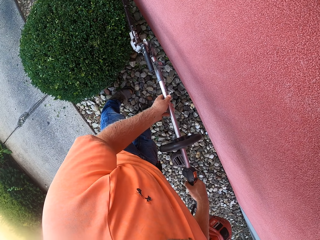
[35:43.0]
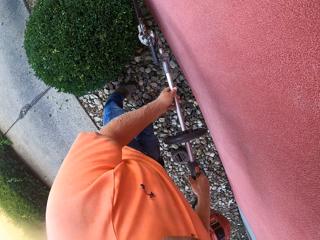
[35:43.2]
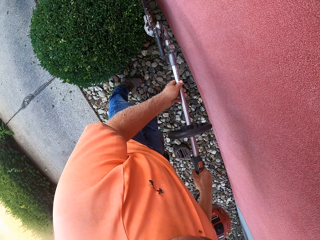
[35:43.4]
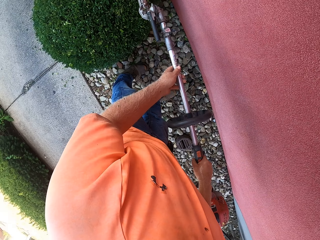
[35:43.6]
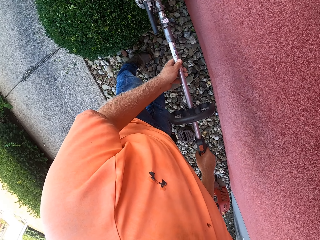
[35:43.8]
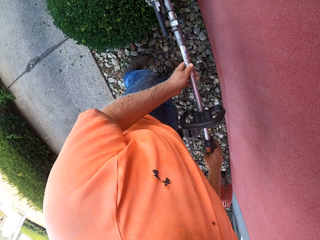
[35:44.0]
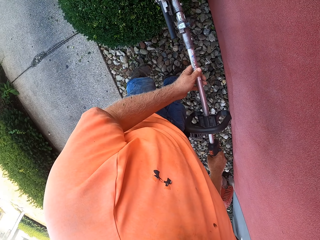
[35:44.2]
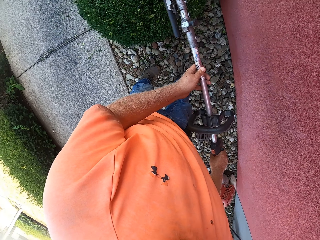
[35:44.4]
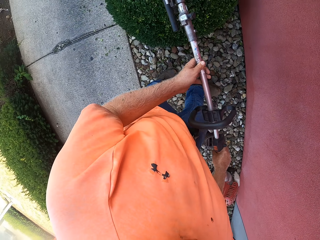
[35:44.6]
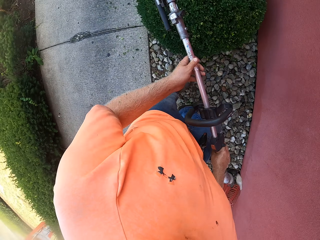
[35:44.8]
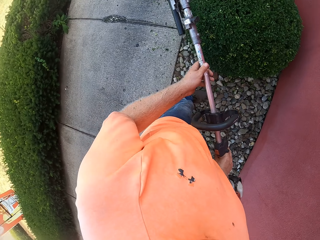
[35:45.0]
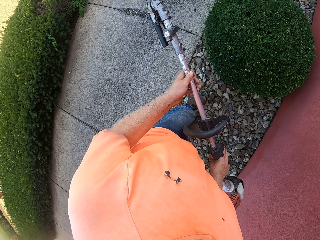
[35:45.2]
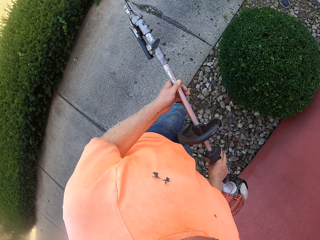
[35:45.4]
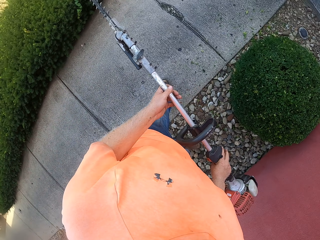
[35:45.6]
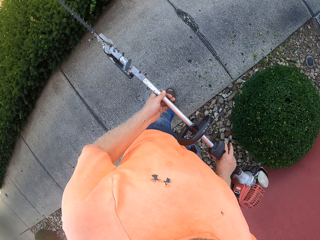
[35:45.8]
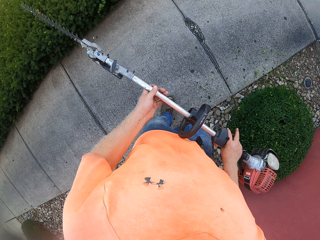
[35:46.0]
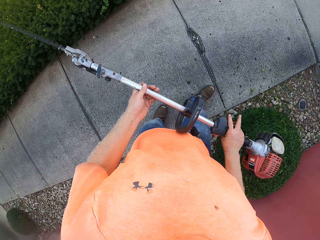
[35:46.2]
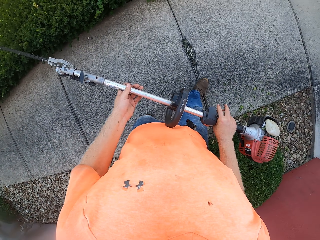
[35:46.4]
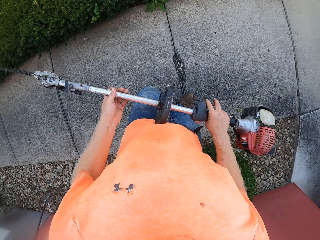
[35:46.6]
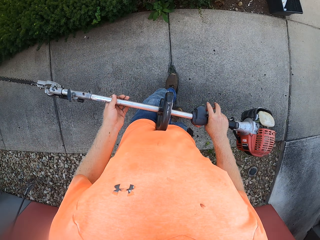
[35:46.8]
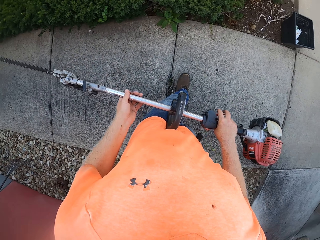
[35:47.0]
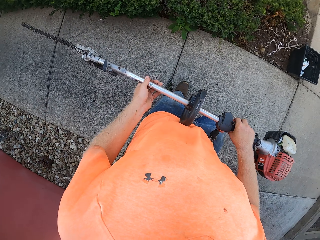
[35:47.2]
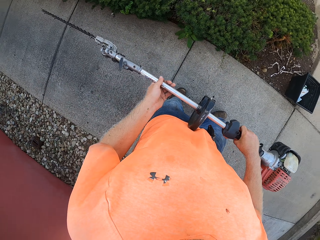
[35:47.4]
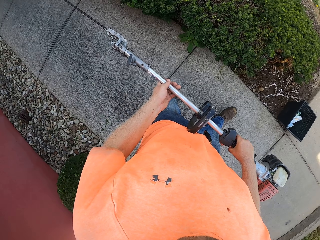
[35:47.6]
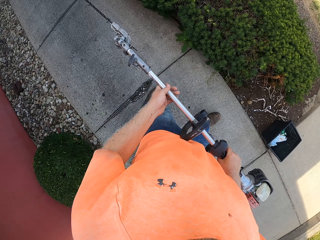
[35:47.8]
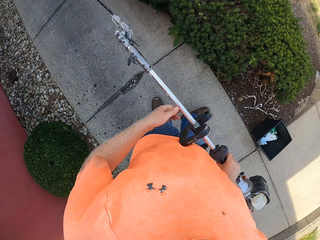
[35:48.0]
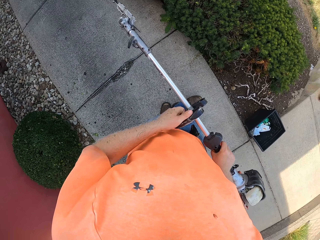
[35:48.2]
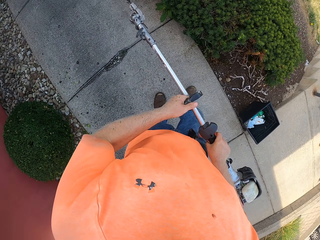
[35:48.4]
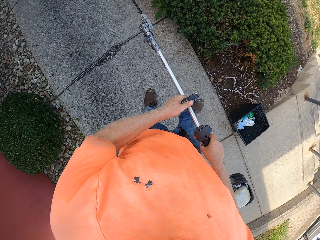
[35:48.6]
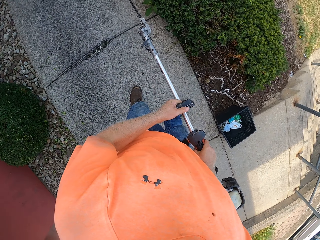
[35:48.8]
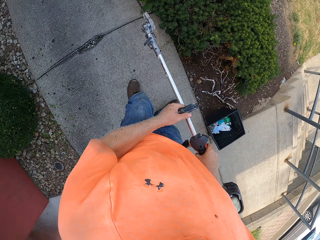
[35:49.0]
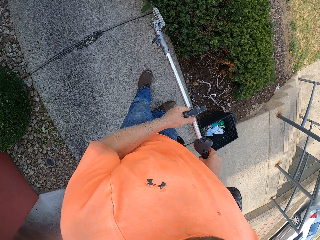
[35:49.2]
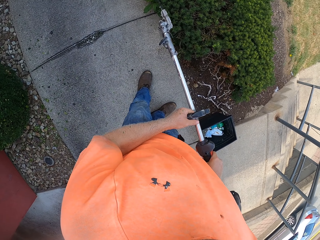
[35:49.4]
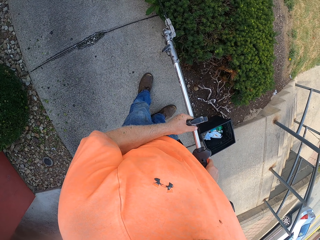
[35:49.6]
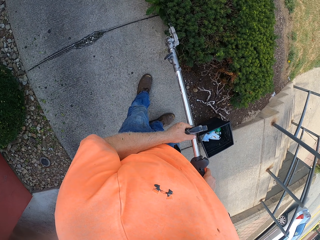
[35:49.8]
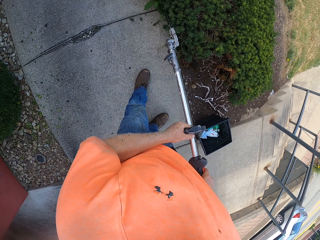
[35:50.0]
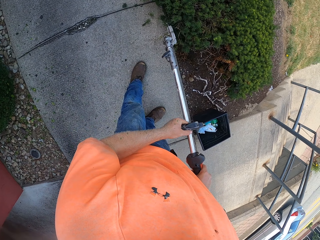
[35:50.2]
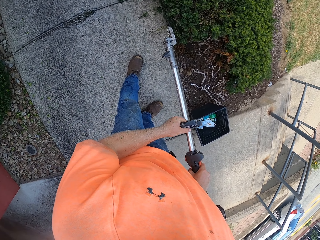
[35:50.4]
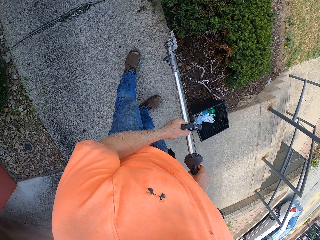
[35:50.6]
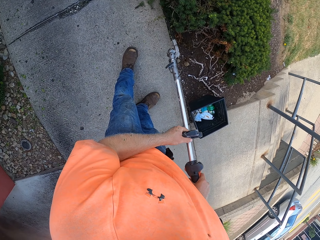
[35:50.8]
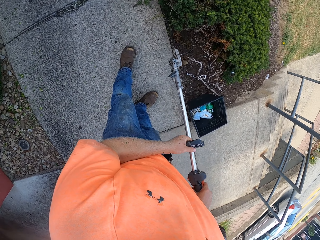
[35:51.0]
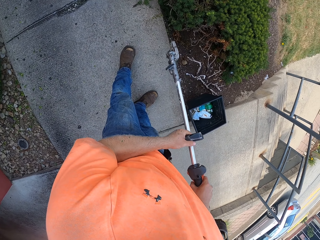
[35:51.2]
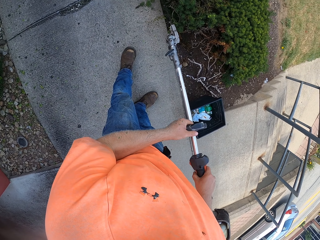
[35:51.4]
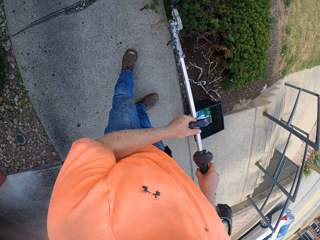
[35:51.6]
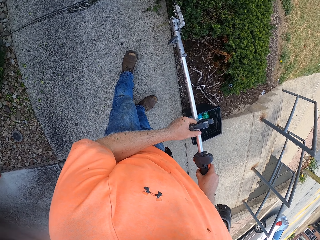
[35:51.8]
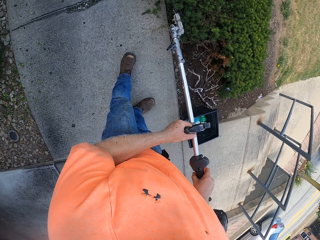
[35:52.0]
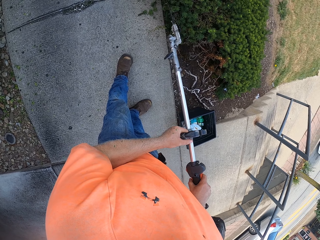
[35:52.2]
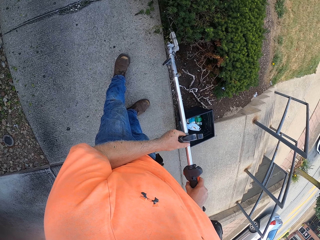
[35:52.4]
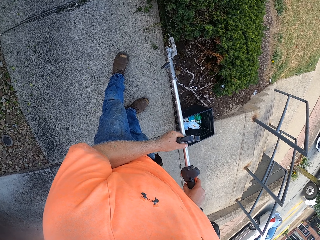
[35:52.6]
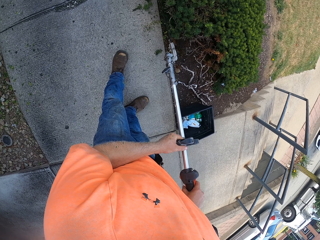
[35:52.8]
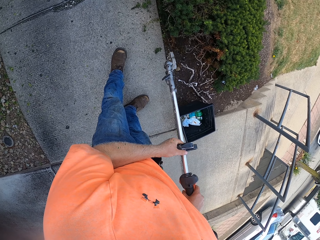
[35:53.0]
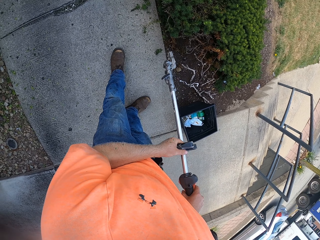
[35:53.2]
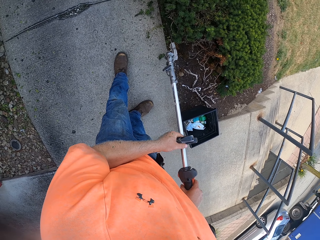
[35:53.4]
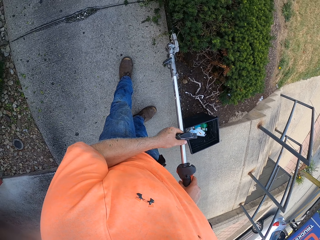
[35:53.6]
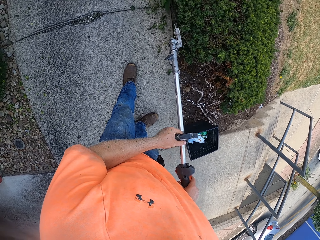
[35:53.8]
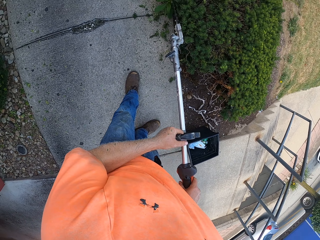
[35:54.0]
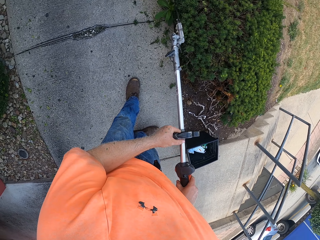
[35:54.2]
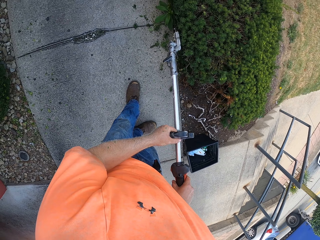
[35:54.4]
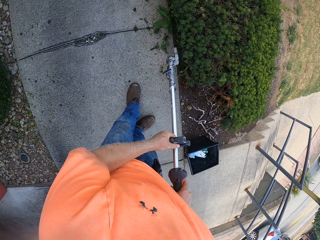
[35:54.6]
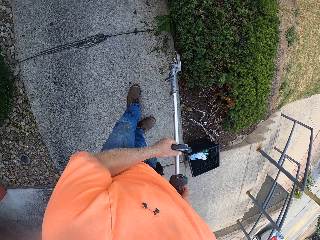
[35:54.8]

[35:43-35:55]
The camera wearer walks around. He trims a hedge with the hedge trimmer in his hands.

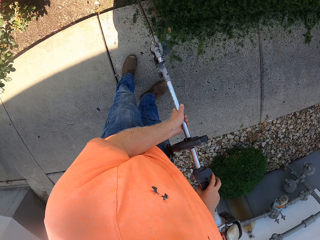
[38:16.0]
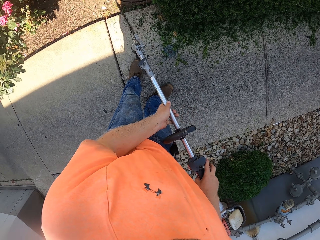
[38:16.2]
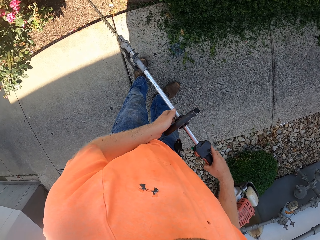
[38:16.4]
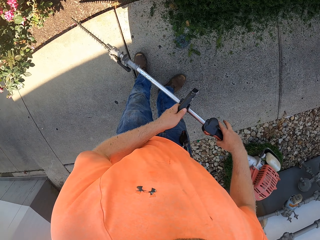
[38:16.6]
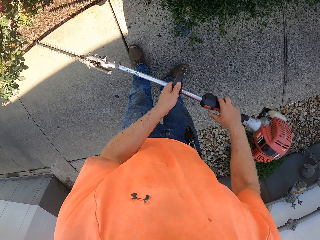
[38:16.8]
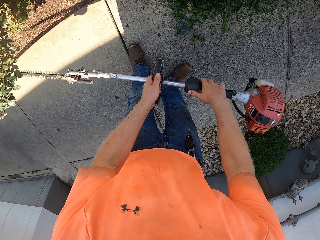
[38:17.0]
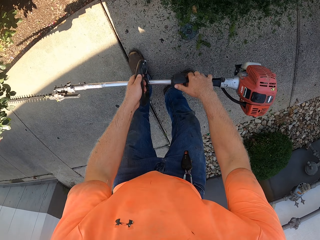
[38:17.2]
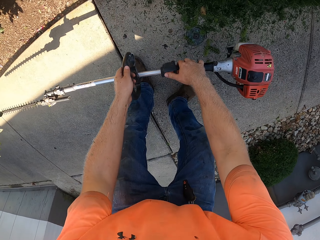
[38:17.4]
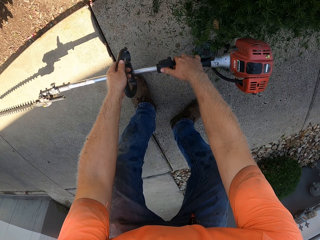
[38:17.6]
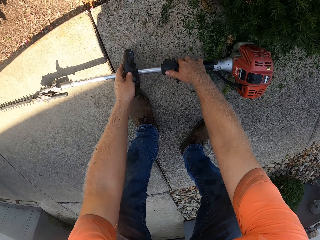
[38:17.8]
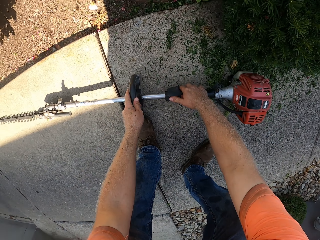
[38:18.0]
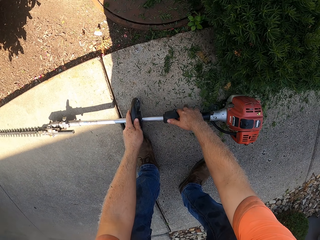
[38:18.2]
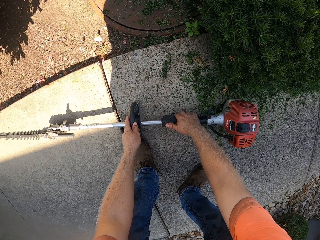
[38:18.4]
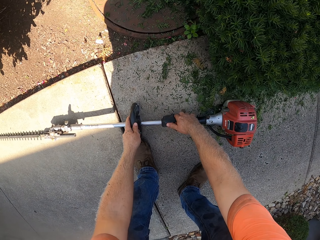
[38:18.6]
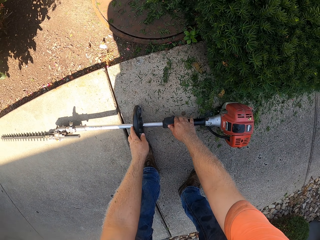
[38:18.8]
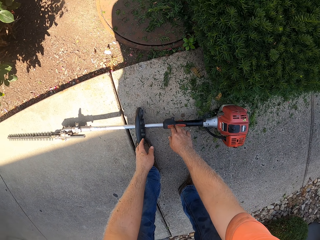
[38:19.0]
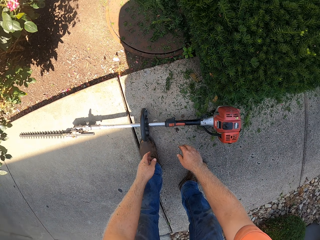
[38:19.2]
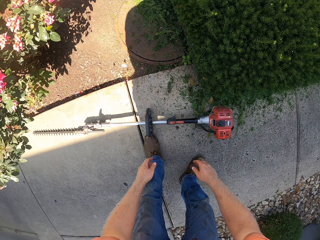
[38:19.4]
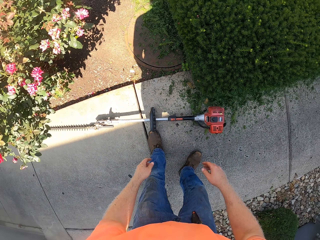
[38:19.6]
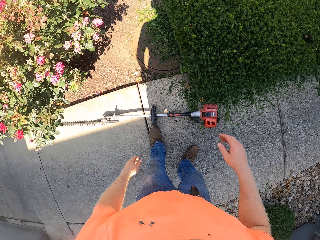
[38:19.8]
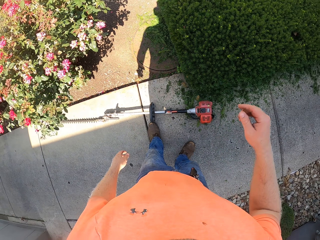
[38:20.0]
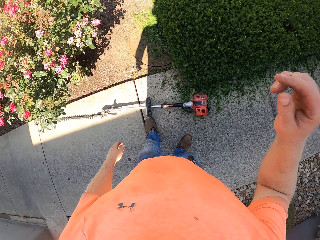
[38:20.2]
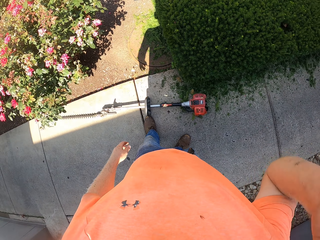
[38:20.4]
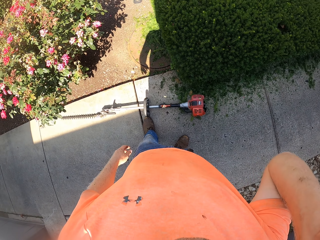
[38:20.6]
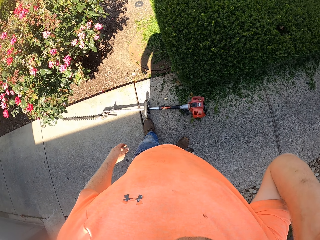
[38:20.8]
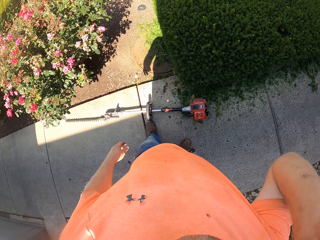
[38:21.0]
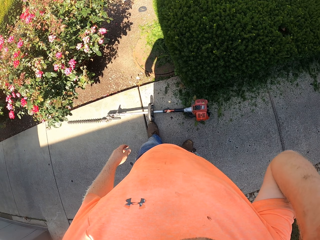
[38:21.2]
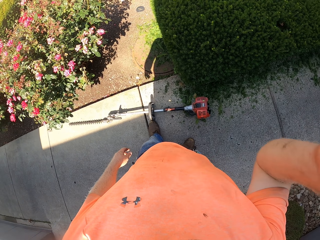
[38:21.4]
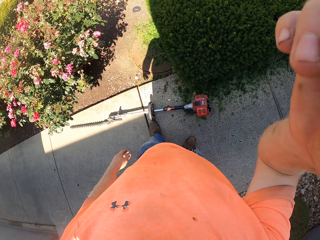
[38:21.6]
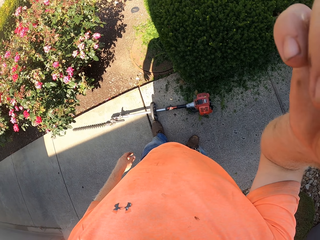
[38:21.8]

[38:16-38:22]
The camera wearer drops the brush cutter or lawn mower in both hands on the lawn. He adjusts a camera on his head with his right hand. He stares at the lawn mower.
